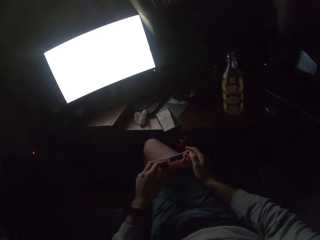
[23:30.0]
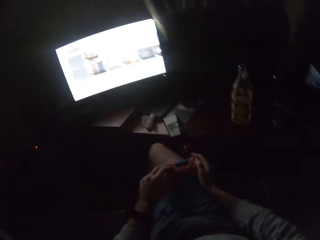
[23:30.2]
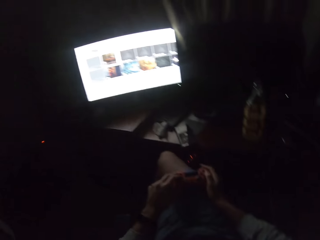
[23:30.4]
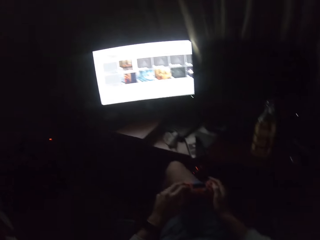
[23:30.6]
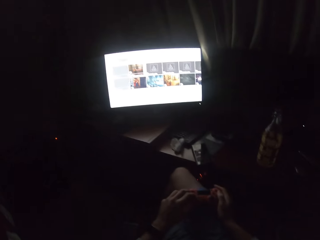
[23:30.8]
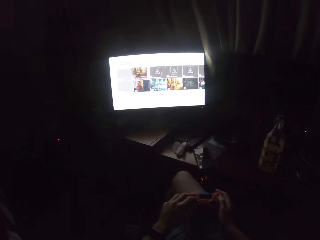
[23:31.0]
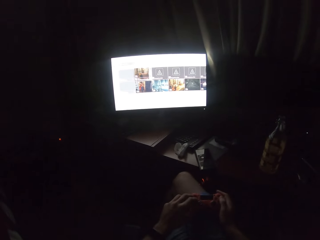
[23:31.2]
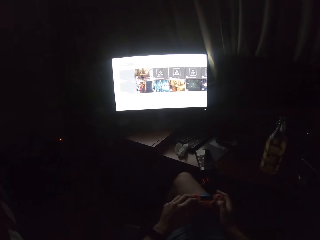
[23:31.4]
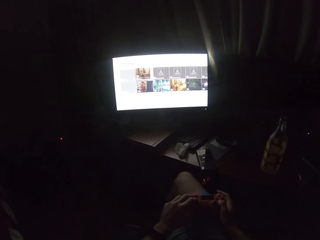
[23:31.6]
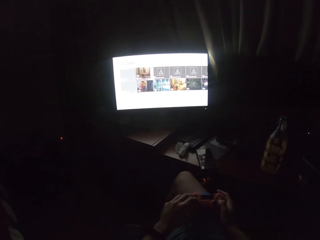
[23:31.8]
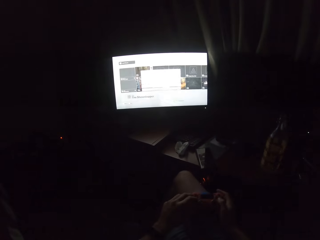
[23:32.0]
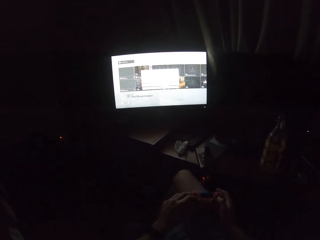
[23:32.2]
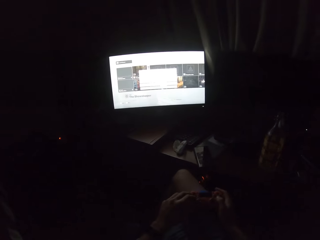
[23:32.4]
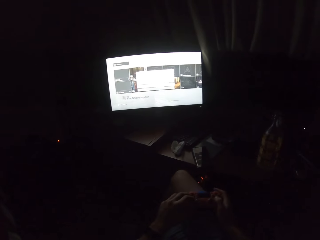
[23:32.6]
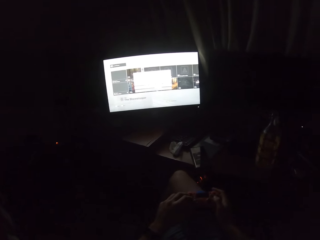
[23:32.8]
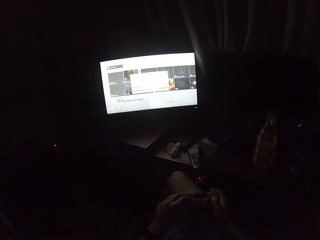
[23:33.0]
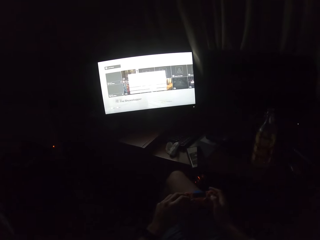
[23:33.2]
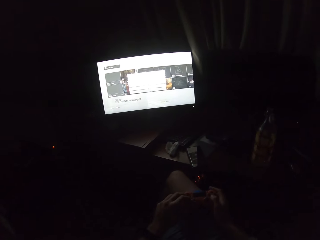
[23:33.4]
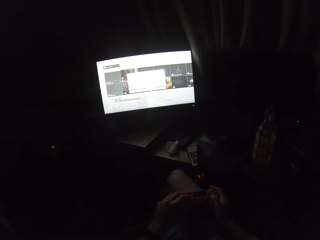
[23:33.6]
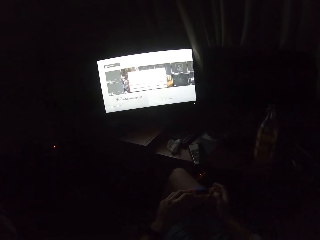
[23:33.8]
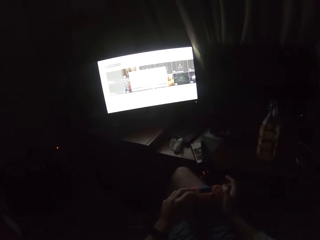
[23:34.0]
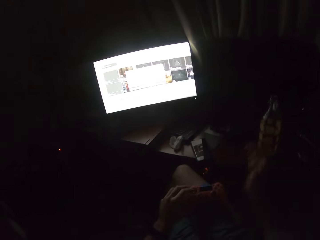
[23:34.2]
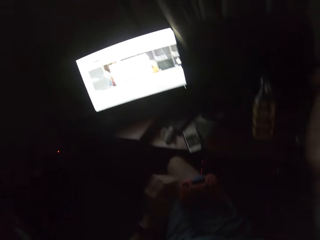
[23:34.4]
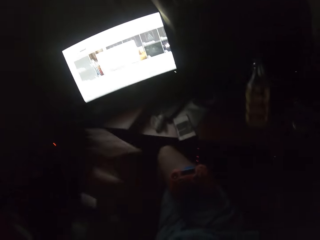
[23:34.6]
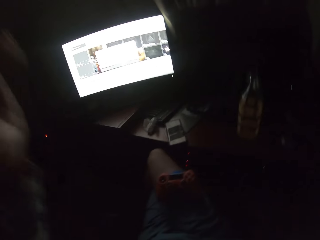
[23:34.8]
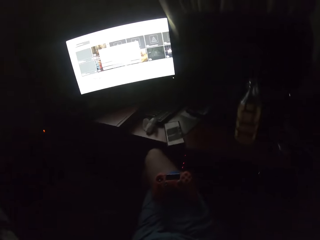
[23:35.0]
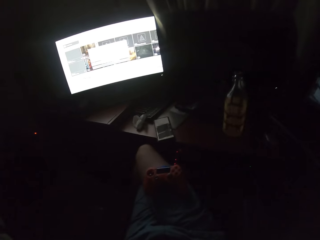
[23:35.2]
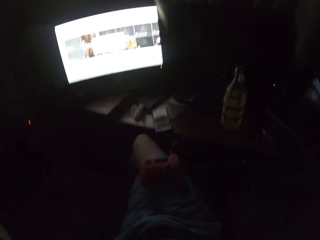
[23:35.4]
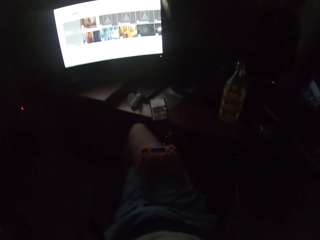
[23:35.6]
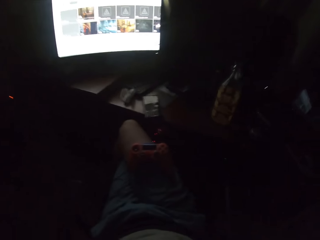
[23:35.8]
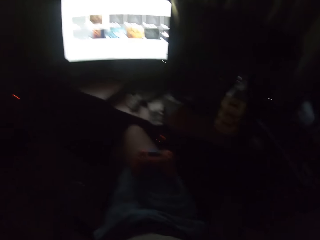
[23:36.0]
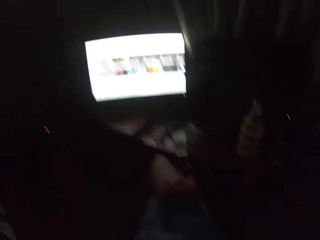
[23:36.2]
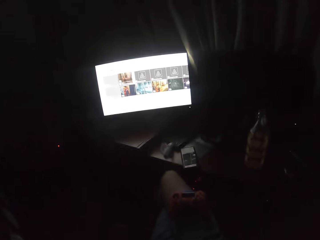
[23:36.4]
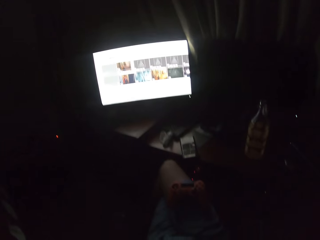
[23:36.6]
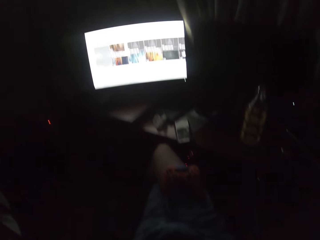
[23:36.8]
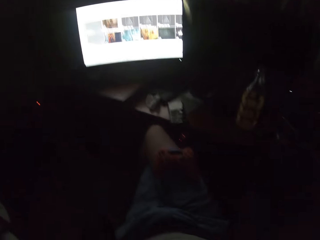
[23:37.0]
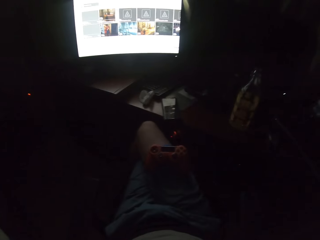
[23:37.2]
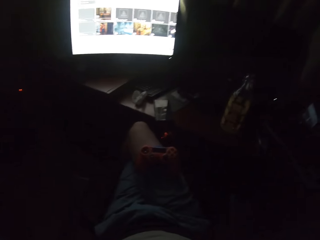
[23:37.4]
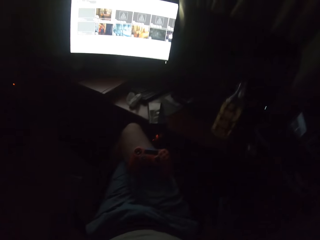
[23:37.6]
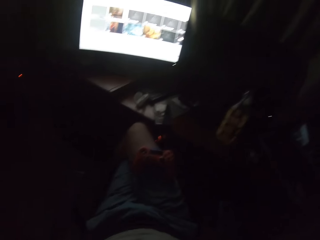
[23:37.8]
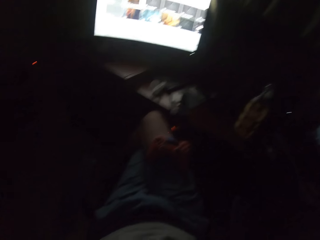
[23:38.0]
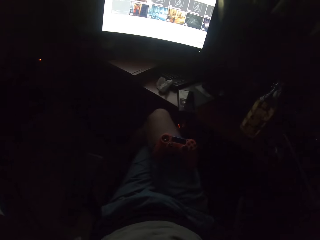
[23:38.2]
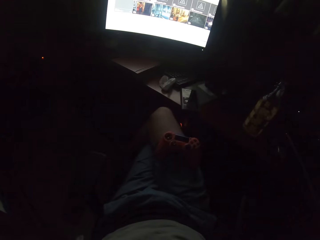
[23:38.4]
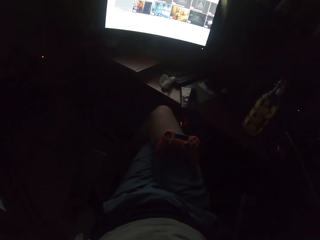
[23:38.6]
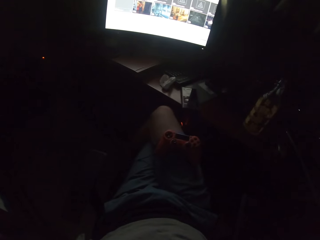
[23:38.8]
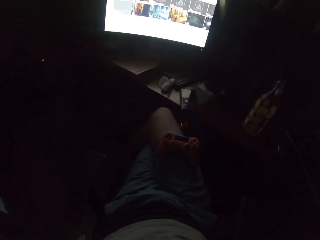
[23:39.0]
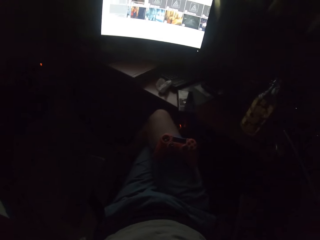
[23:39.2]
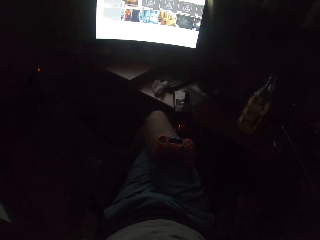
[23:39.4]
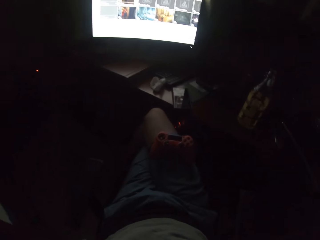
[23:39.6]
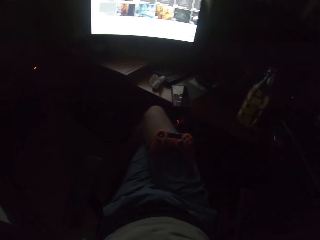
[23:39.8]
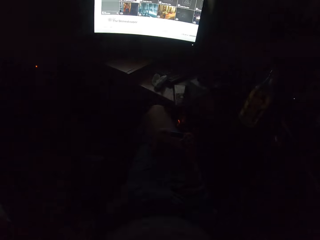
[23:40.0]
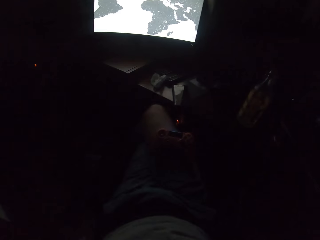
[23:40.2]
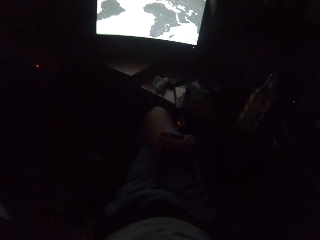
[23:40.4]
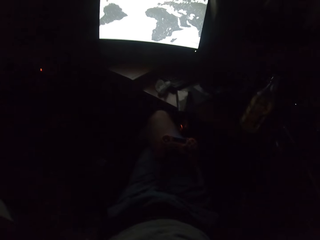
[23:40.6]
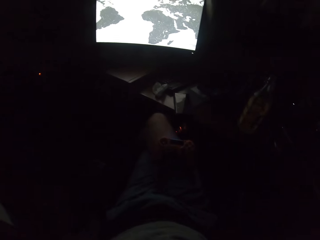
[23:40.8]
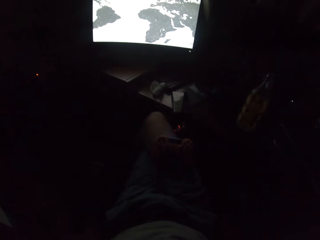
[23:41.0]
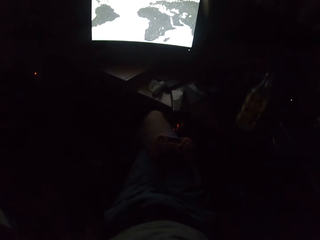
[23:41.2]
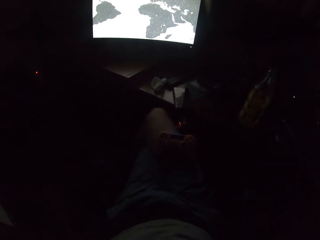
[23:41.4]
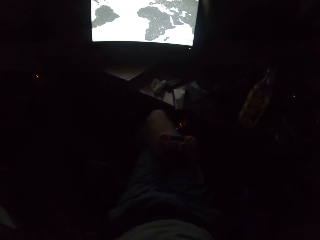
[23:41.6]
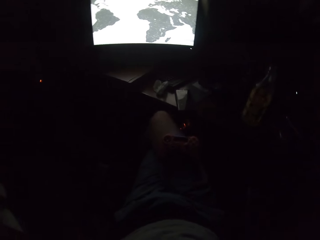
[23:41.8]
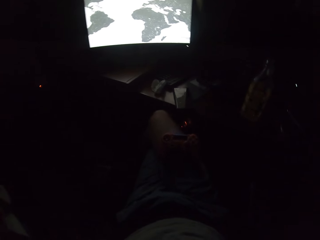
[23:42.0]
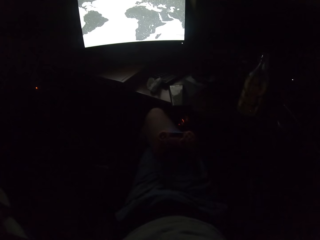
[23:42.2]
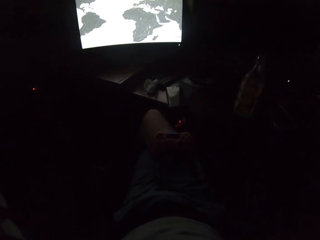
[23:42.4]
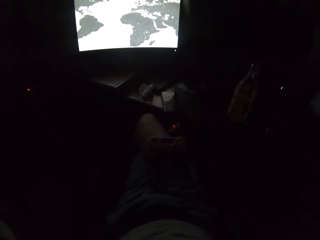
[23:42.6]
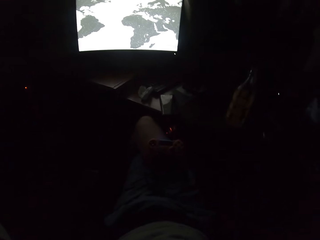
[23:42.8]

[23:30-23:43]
The camera wearer holds a controller. They adjust the camera. They turn around.

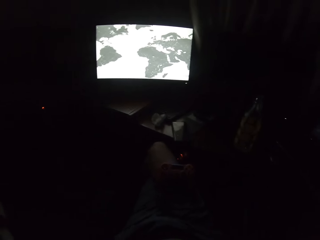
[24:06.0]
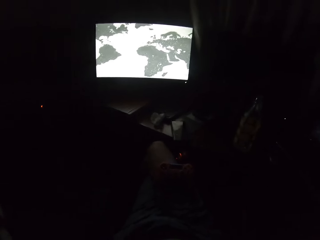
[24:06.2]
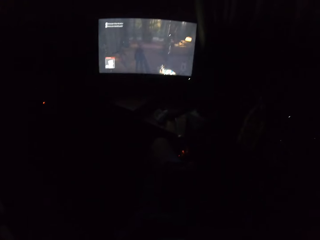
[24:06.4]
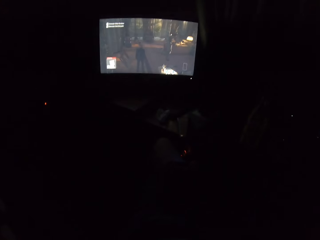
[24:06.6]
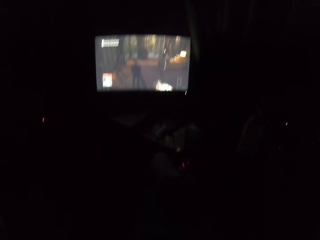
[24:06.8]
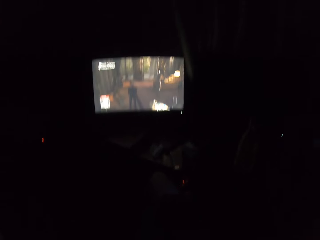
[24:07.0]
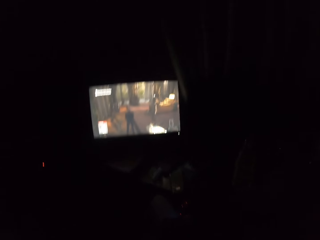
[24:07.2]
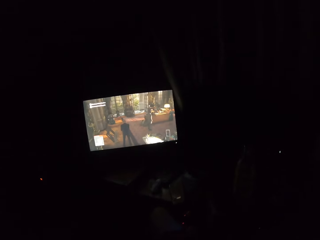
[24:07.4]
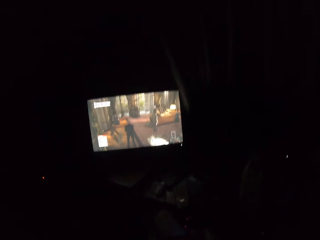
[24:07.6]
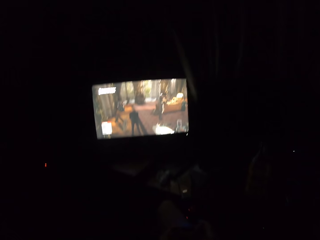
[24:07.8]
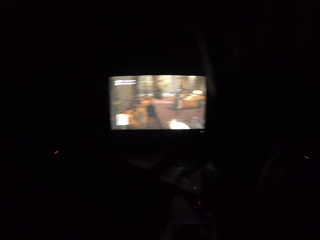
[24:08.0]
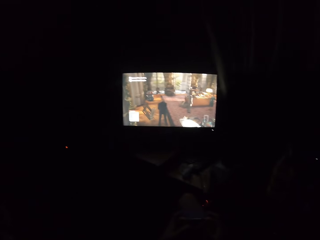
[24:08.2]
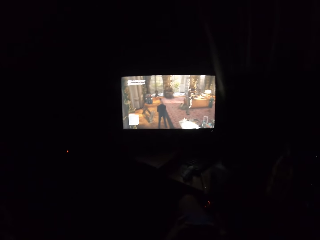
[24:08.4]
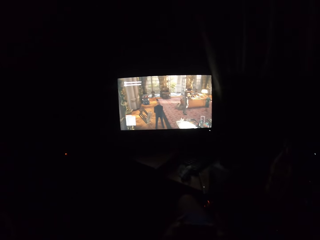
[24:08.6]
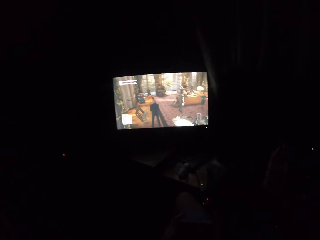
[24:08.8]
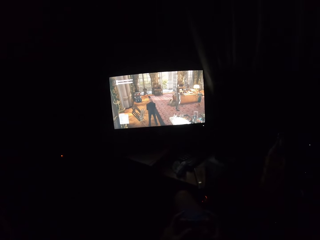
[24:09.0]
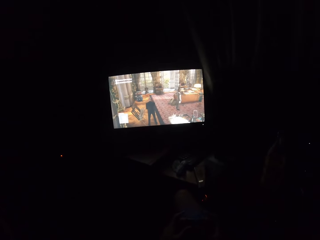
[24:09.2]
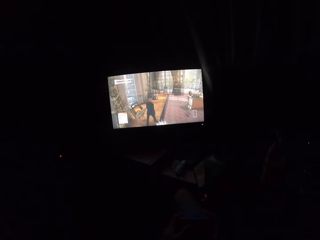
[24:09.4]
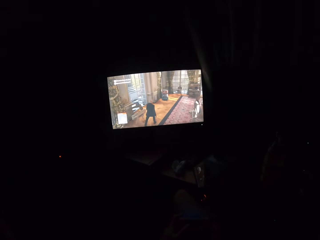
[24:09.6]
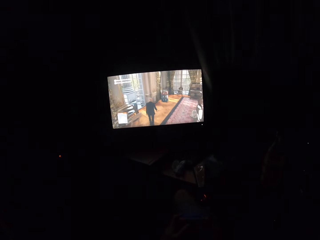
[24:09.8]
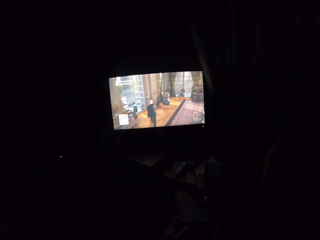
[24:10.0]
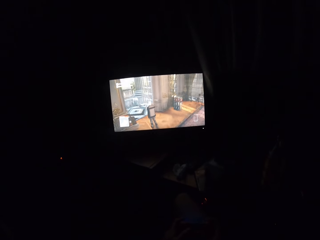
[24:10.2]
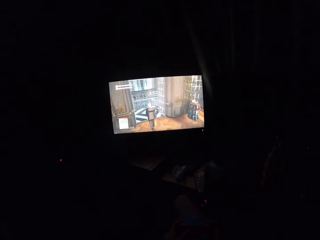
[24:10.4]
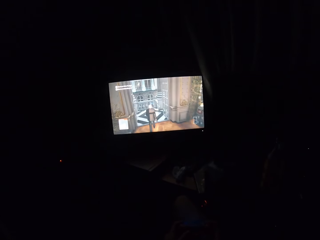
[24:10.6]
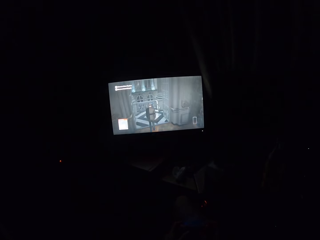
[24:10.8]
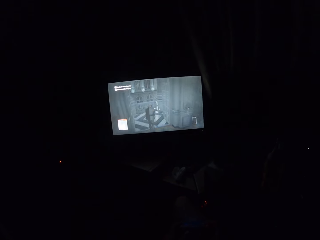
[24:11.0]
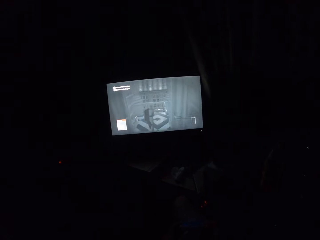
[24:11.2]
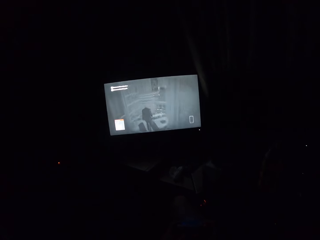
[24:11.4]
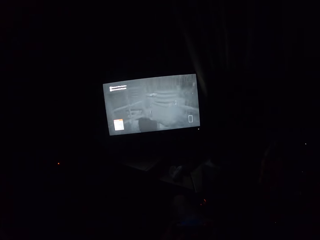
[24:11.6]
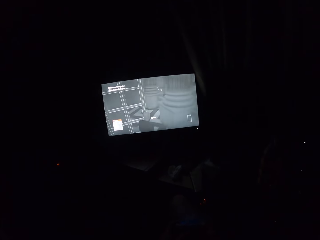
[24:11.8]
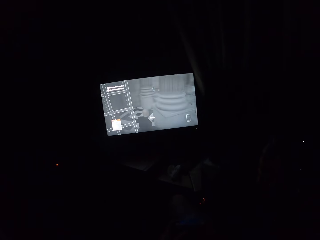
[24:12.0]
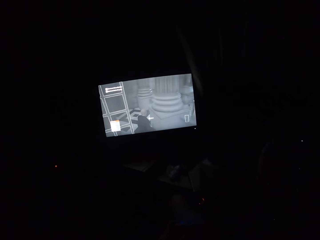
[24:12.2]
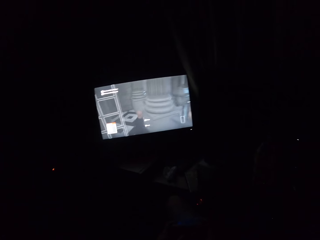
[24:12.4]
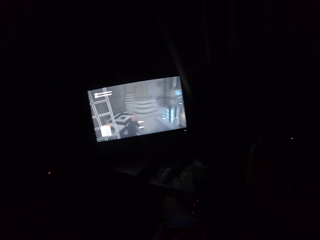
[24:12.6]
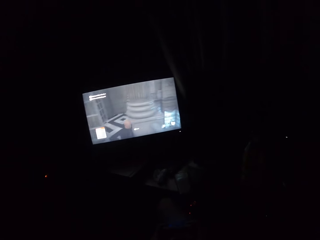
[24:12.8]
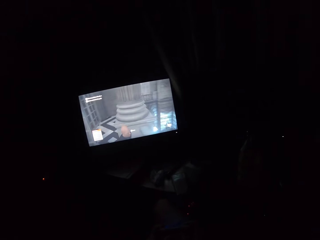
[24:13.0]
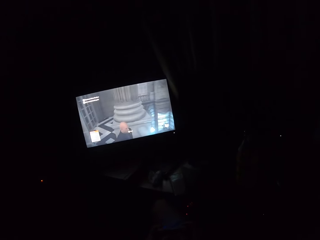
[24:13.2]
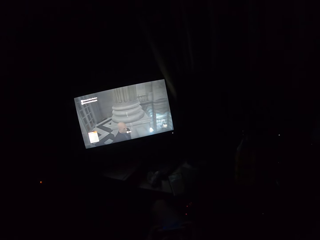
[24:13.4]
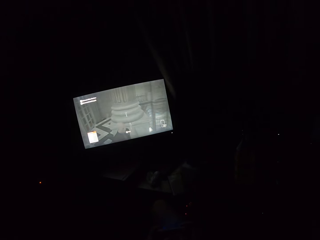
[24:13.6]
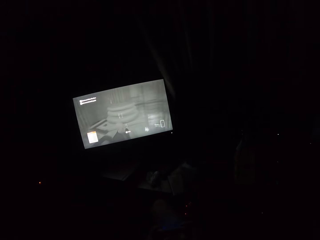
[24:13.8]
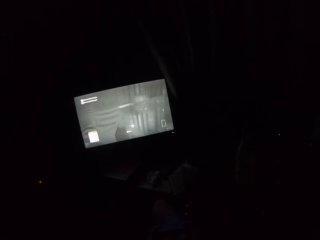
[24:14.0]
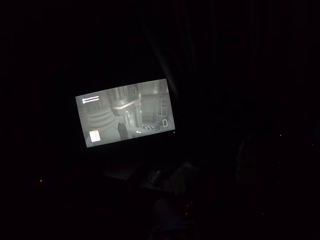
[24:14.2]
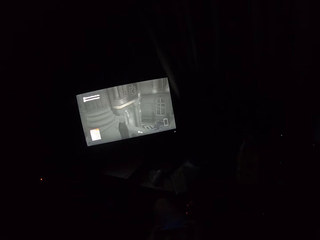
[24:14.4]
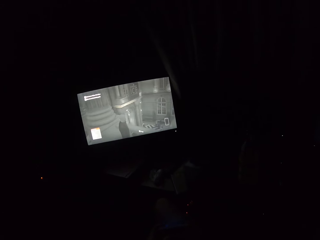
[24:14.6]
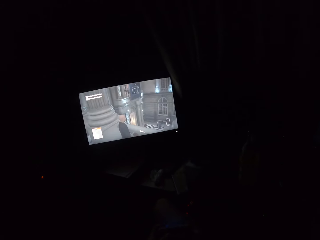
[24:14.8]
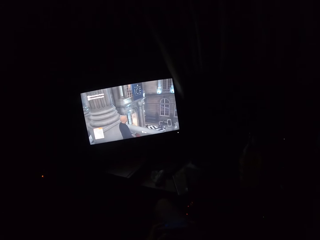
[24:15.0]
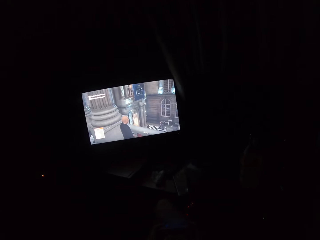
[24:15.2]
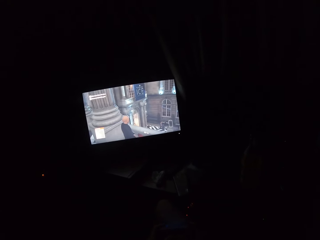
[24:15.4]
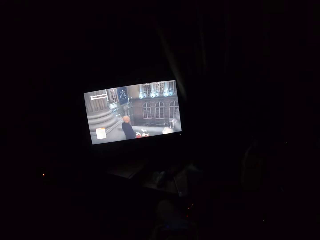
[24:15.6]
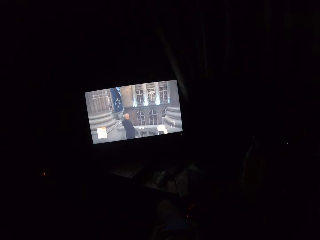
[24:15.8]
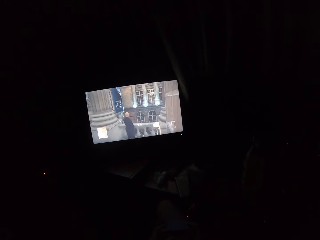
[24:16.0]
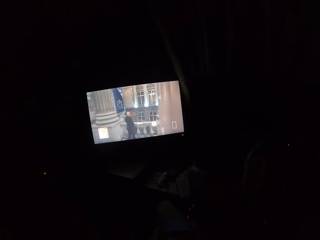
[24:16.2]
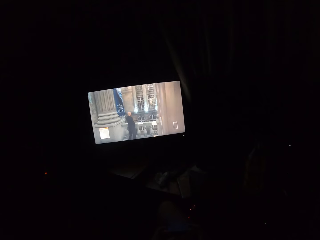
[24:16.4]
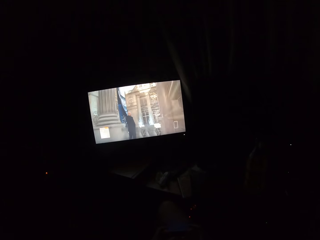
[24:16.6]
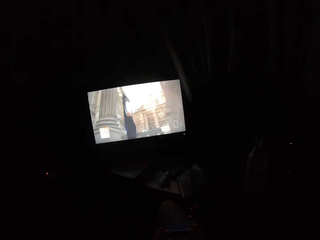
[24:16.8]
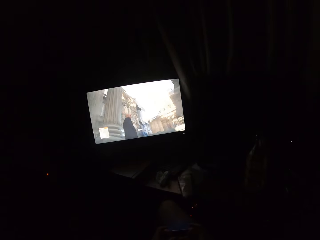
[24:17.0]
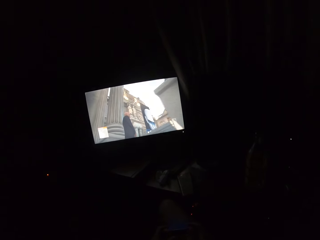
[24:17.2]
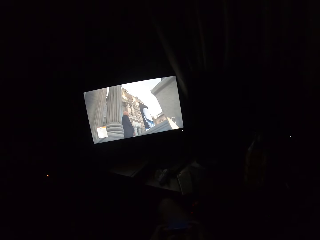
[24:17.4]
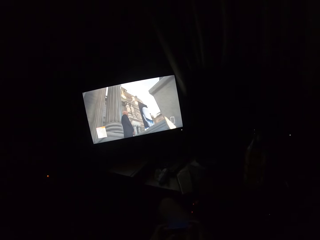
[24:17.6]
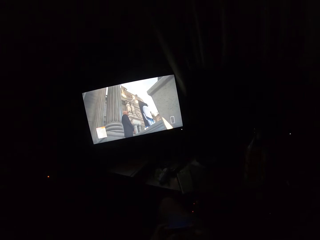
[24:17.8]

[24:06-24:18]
The camera wearer plays a video game on the screen. They turn to the side. They play the video game on the screen.
